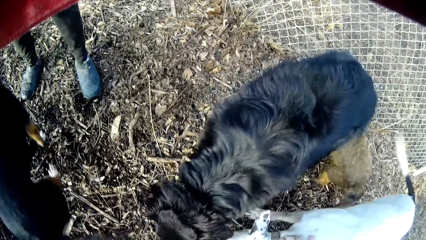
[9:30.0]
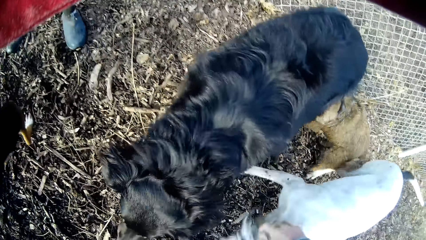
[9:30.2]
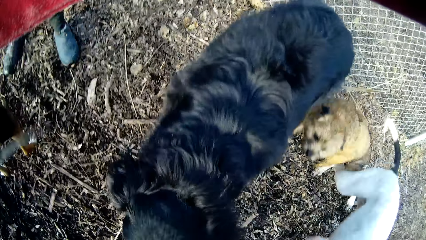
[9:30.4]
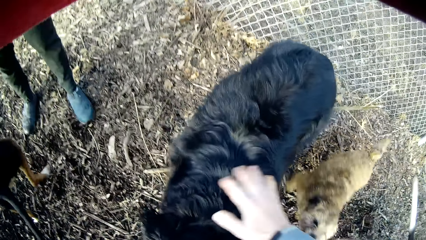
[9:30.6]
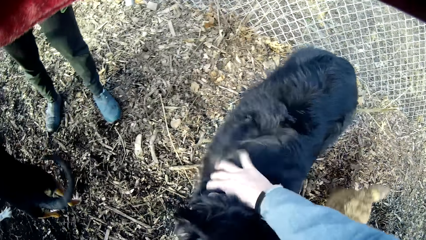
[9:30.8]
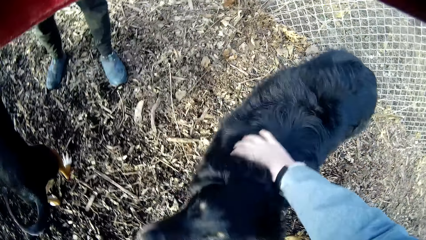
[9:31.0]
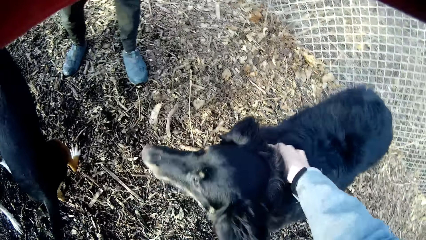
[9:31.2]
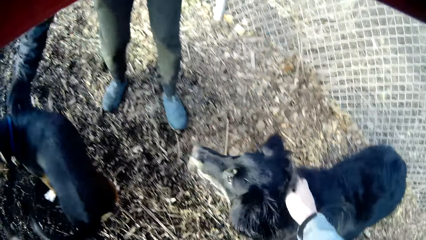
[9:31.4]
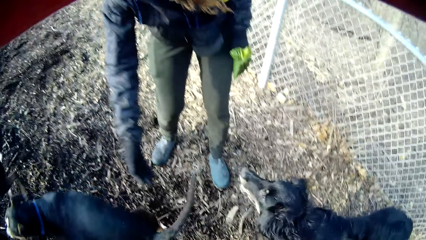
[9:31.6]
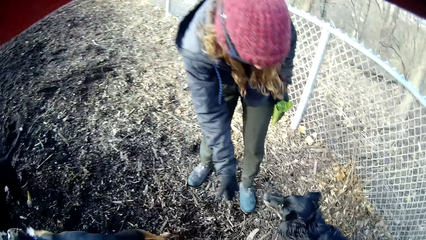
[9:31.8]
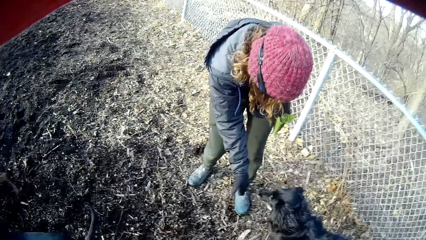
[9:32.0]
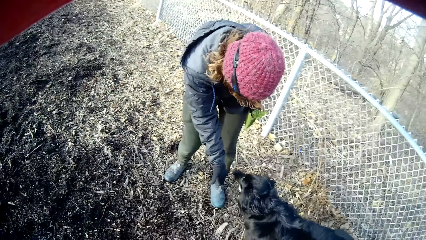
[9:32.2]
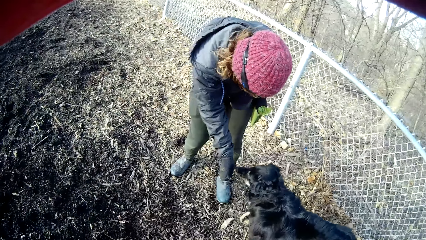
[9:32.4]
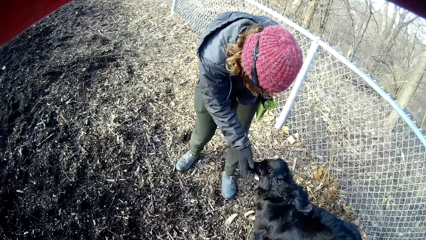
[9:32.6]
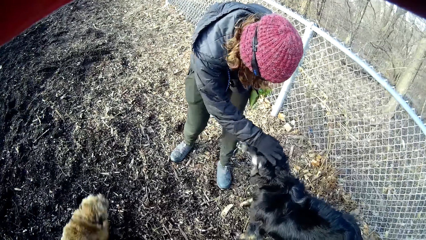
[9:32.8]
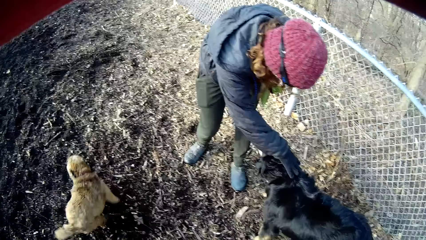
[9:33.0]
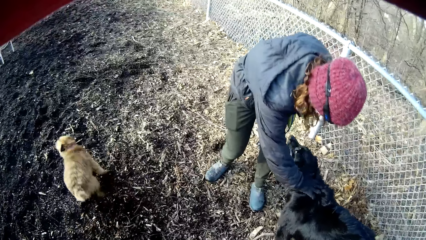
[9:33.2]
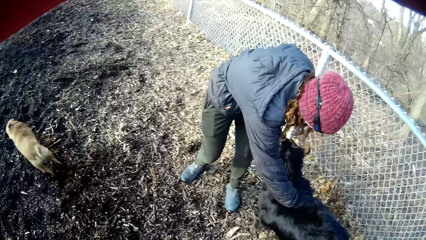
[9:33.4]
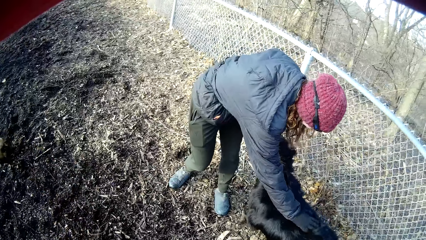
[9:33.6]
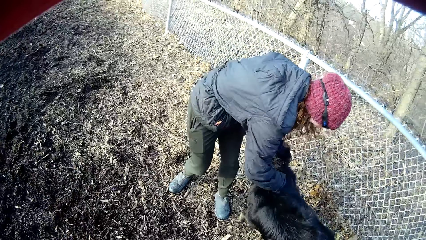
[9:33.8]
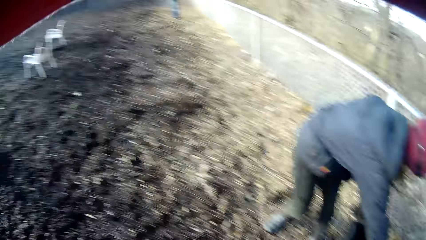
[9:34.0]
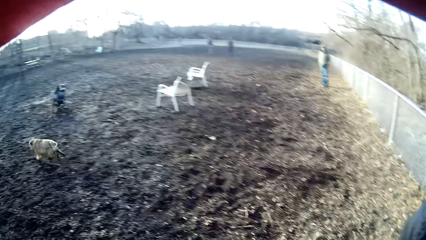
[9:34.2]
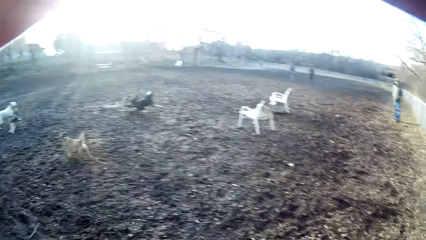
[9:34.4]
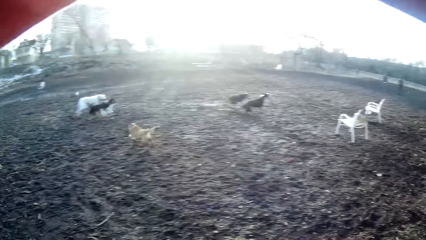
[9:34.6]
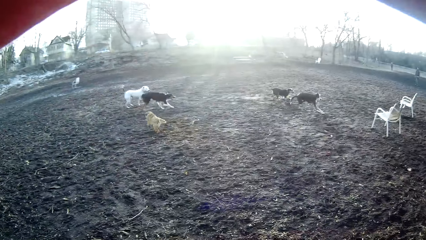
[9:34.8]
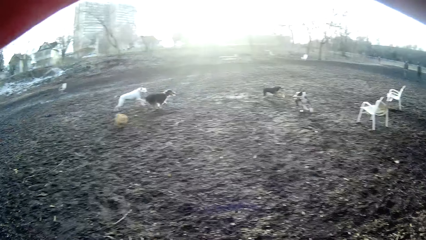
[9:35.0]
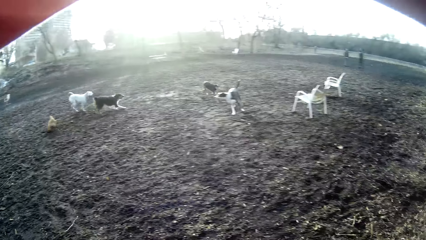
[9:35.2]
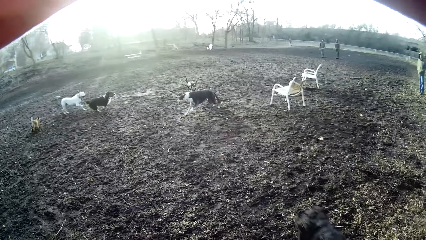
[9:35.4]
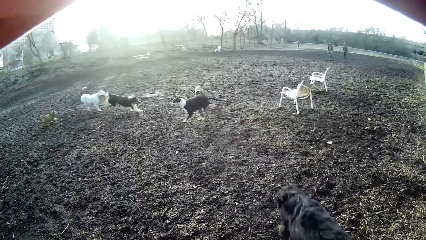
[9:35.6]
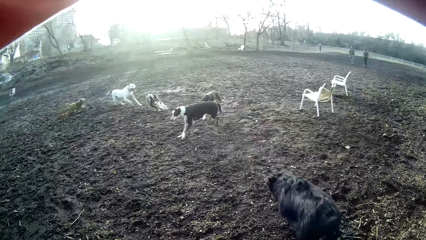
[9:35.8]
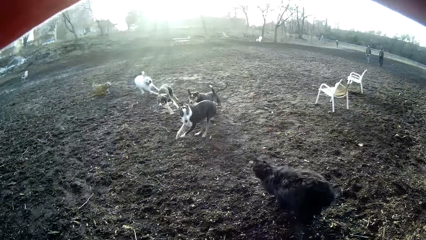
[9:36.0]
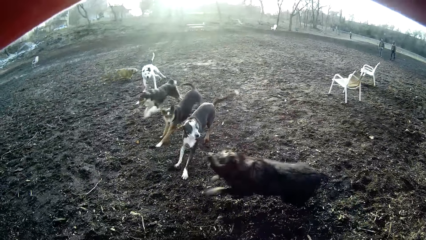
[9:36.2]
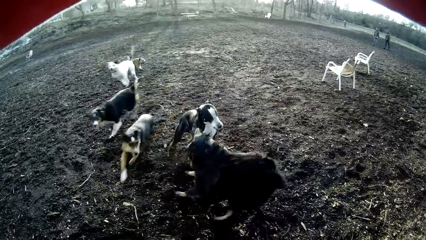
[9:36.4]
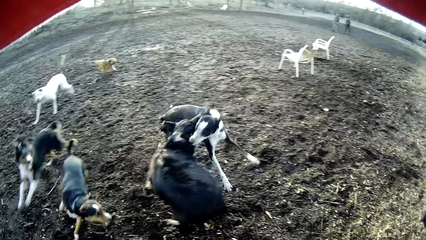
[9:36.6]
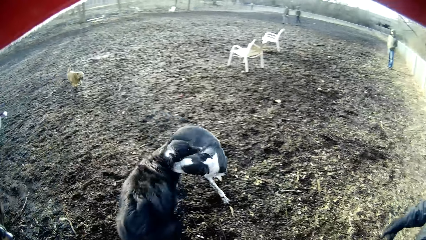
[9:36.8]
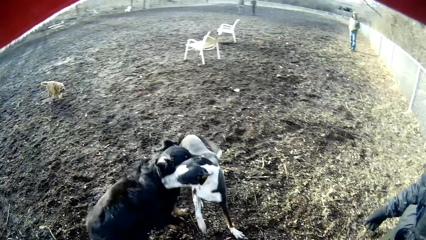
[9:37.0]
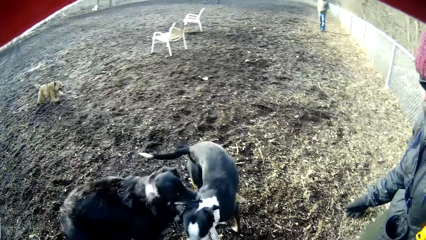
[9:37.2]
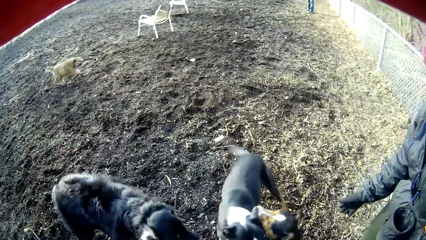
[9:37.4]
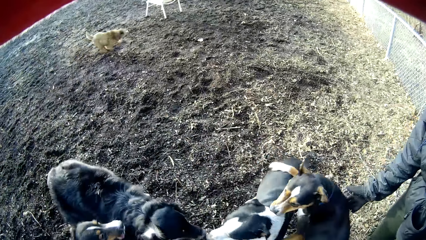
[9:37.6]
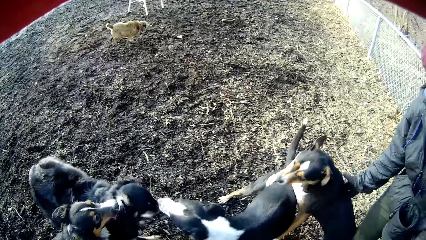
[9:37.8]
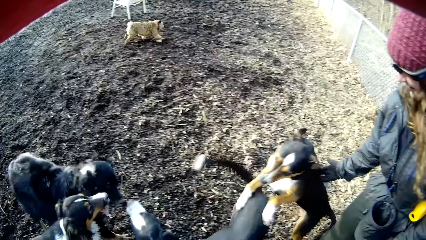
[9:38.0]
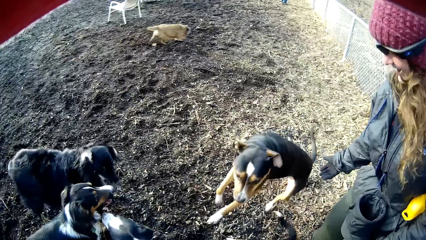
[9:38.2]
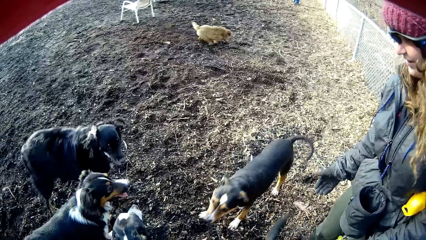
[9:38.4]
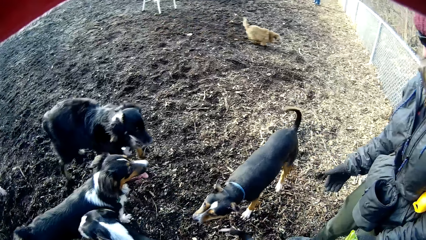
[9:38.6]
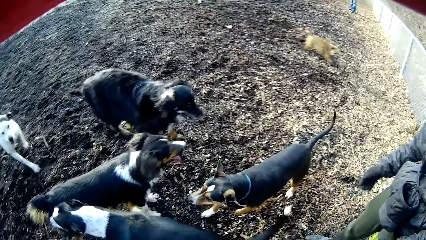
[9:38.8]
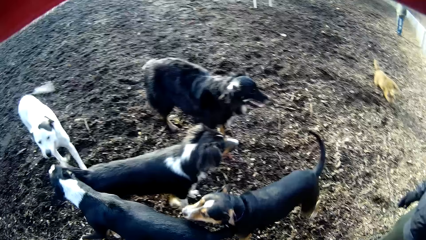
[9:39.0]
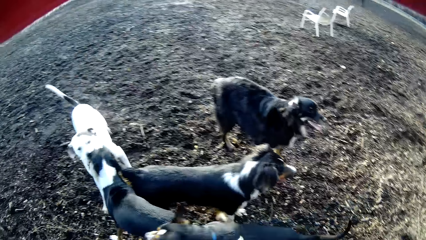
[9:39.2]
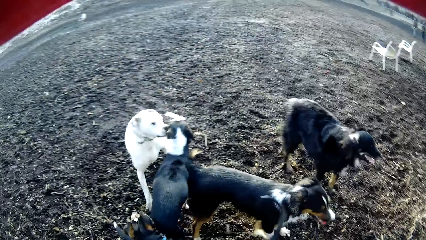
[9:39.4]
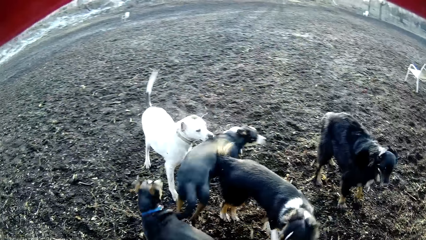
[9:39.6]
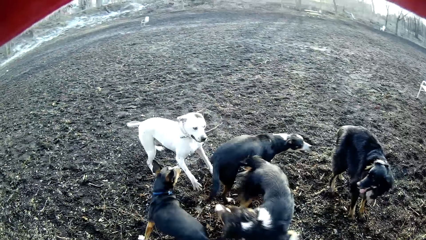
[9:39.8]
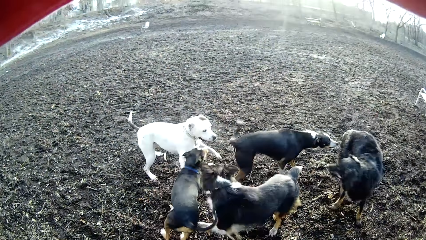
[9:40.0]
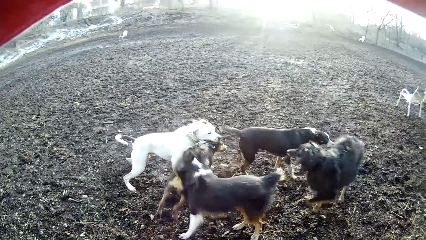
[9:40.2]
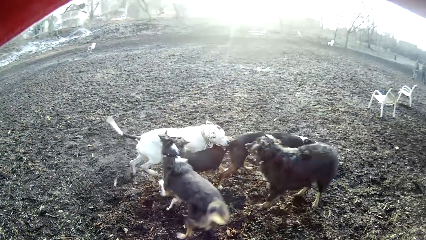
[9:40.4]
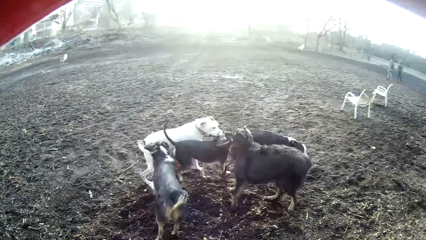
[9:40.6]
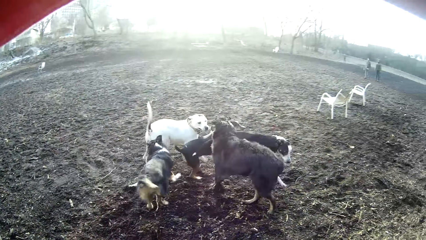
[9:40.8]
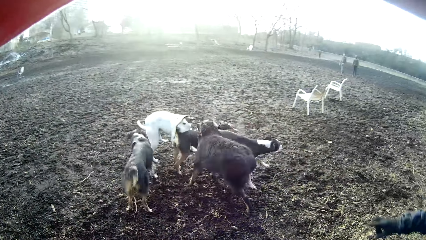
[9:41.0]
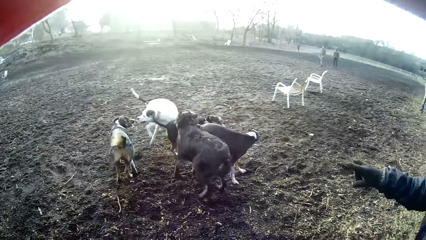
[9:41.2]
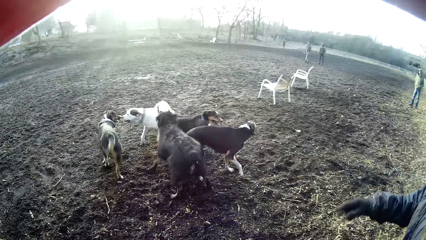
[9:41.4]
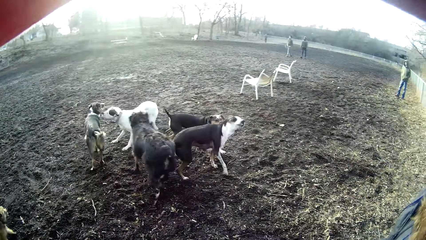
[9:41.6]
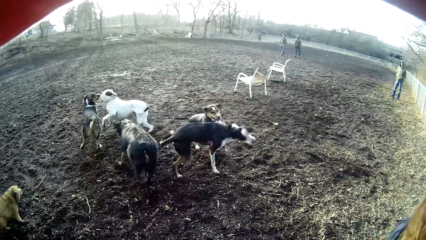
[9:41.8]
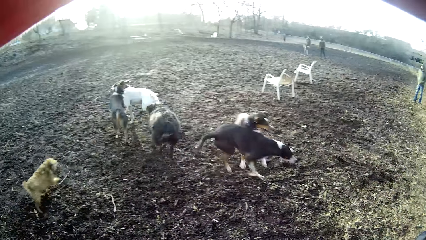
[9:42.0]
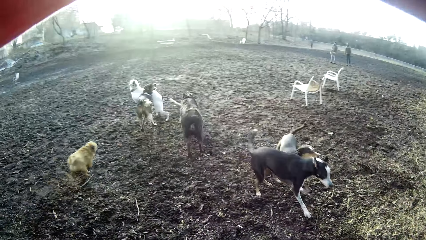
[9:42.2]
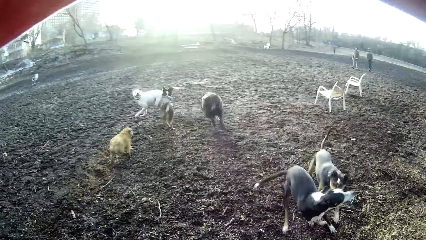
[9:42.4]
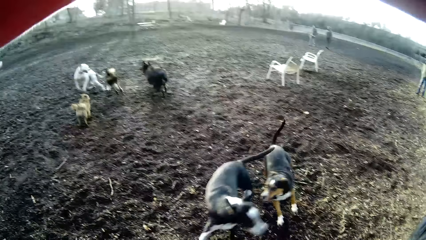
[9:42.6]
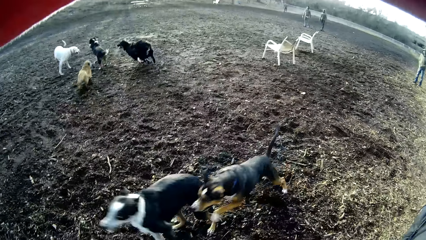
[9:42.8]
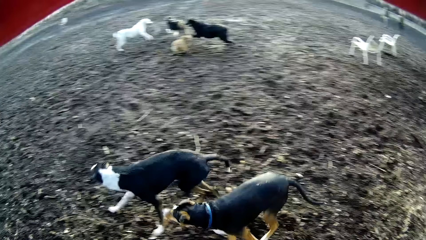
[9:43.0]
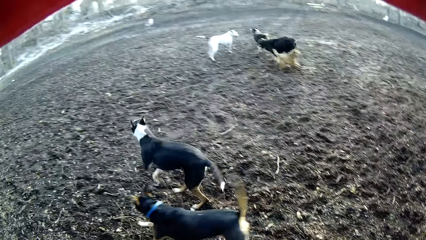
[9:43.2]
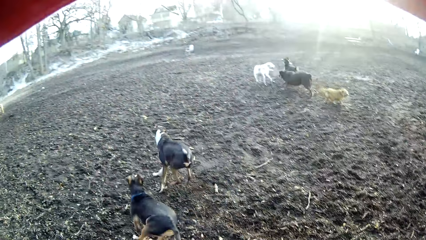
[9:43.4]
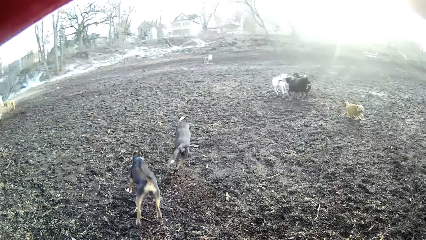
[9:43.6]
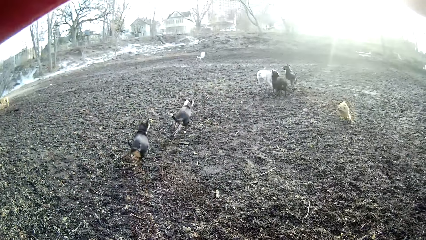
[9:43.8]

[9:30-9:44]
The camera wearer touches a black dog with his right hand. He touches the black dog with his right hand again. A lady feeds the black dog. The camera wearer looks at the dogs. The dogs play.

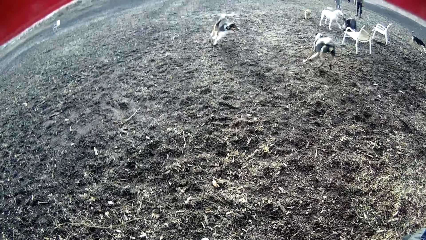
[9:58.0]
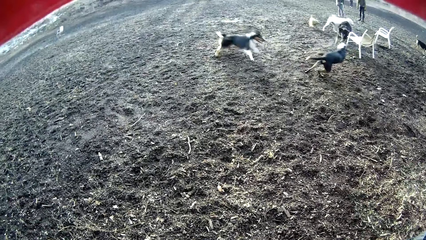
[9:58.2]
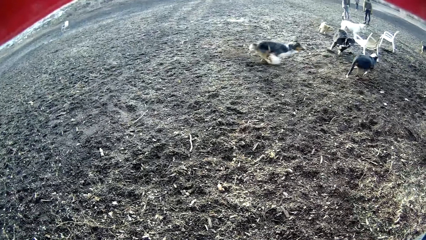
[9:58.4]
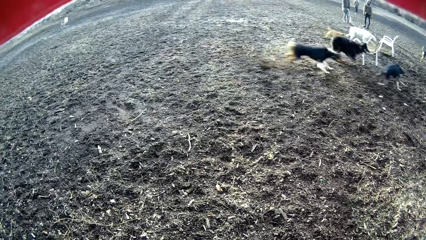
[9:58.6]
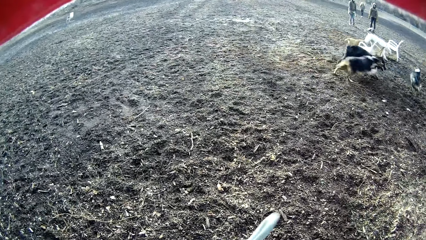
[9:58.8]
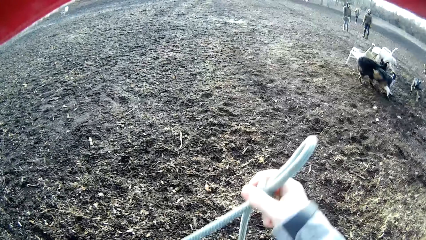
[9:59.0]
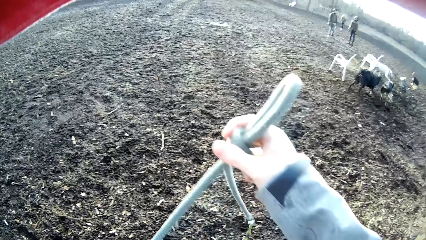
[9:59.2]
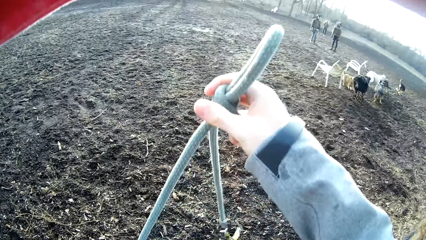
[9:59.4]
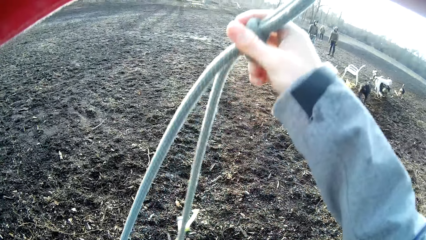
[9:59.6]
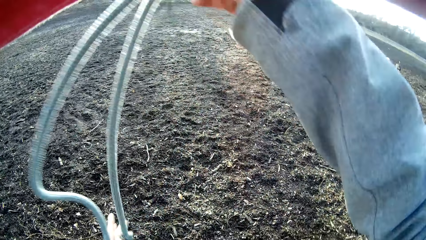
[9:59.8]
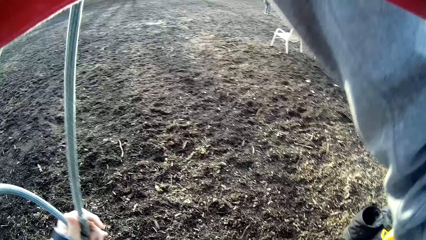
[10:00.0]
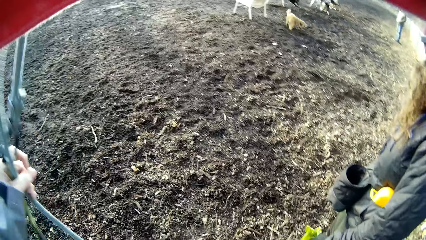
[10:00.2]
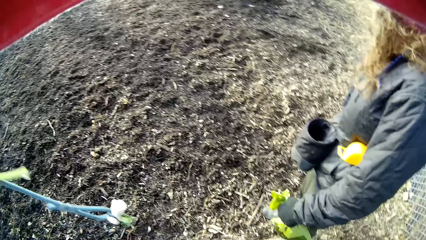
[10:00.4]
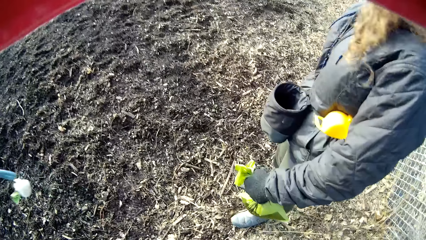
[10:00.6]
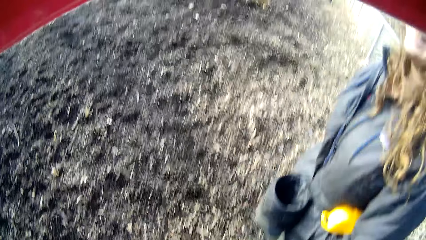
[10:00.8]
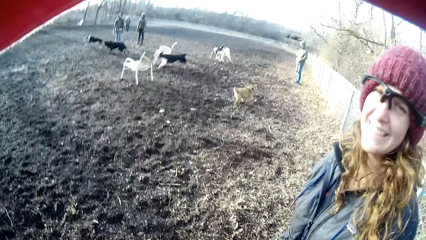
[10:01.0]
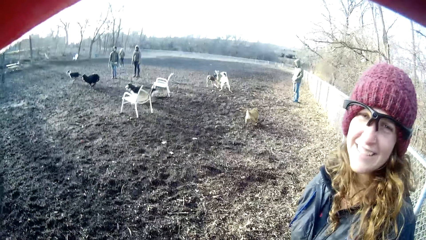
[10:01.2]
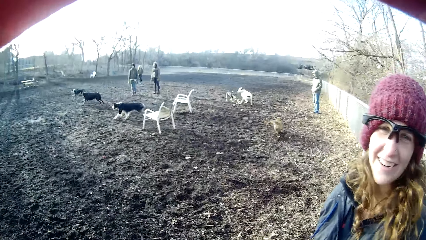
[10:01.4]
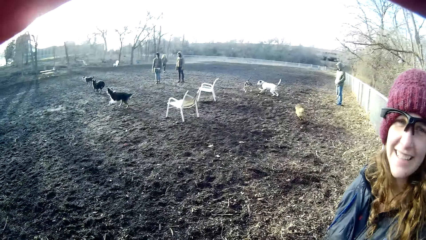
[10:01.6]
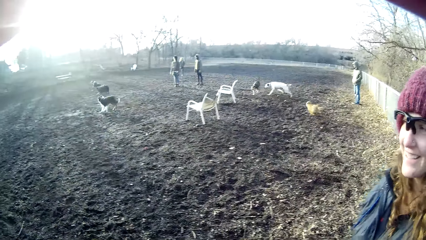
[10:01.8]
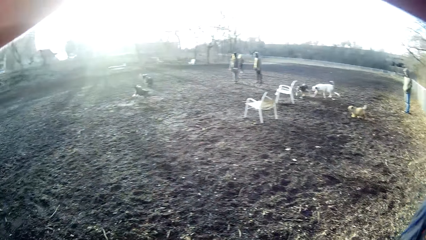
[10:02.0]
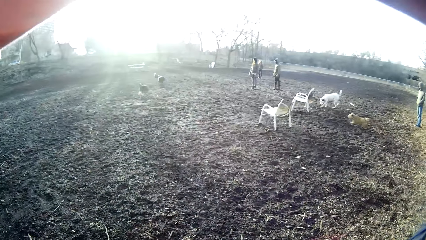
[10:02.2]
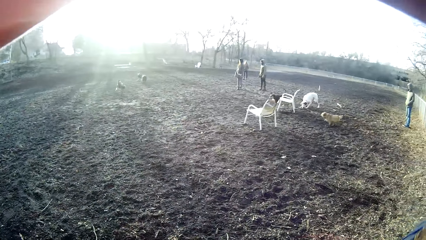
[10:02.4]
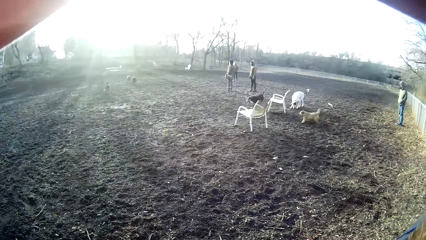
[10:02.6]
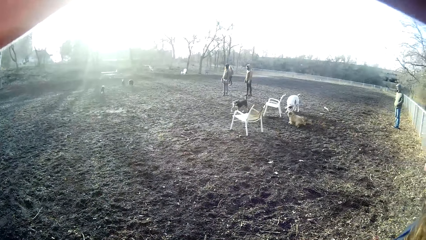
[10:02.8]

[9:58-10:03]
The camera wearer holds up the rope.
